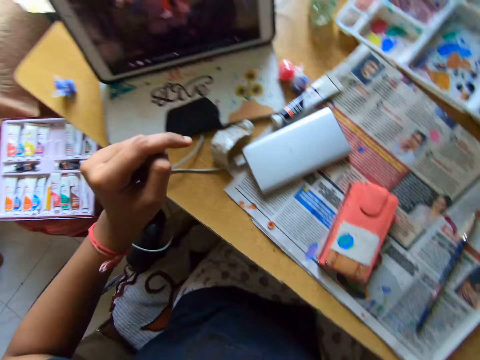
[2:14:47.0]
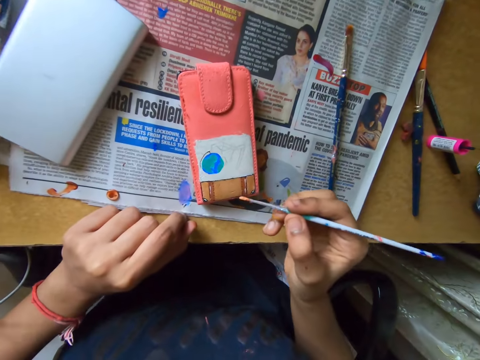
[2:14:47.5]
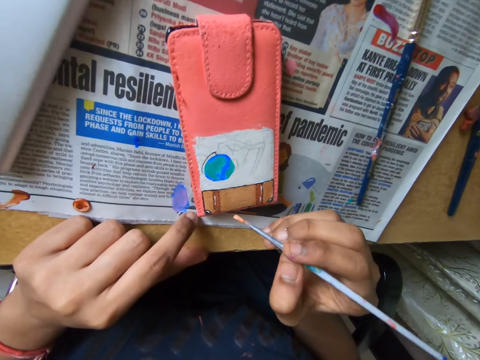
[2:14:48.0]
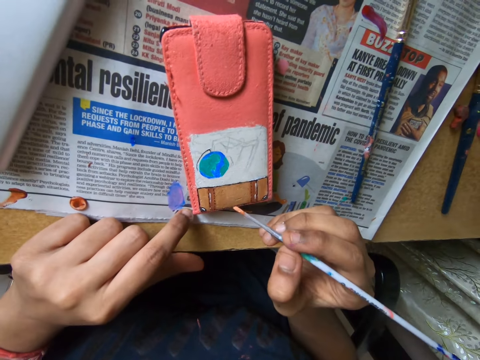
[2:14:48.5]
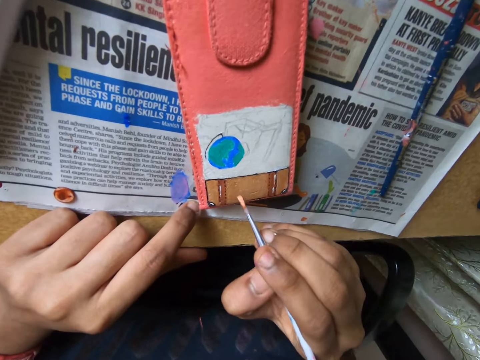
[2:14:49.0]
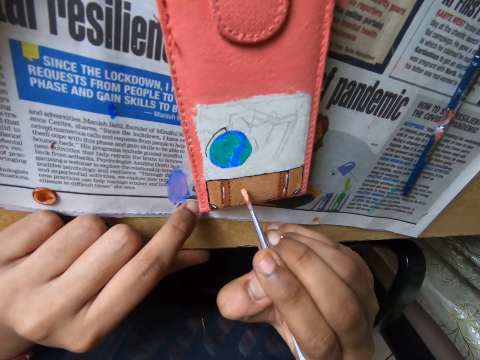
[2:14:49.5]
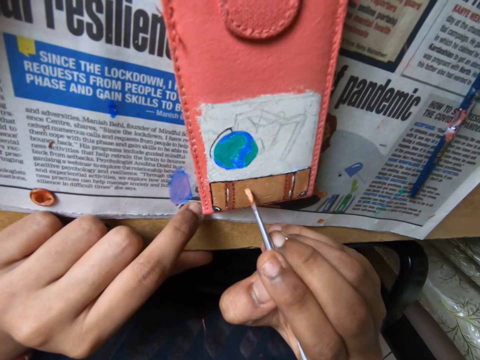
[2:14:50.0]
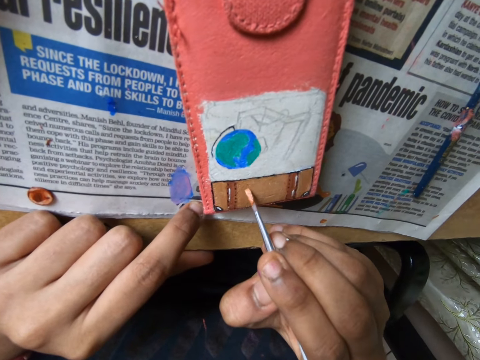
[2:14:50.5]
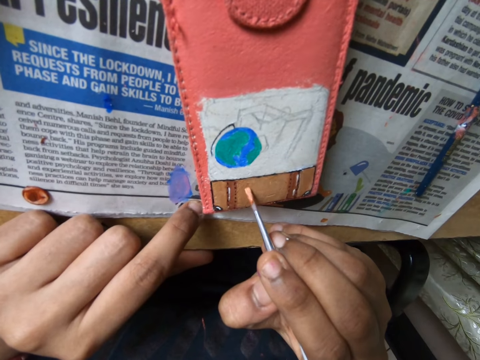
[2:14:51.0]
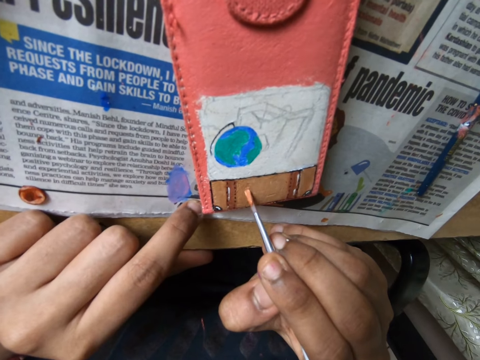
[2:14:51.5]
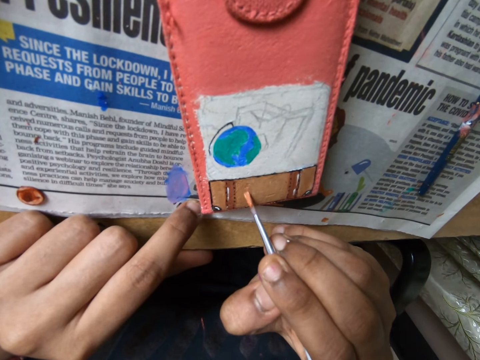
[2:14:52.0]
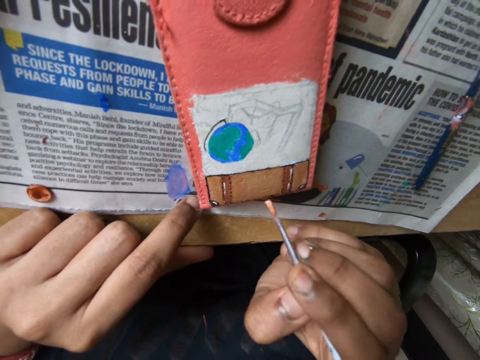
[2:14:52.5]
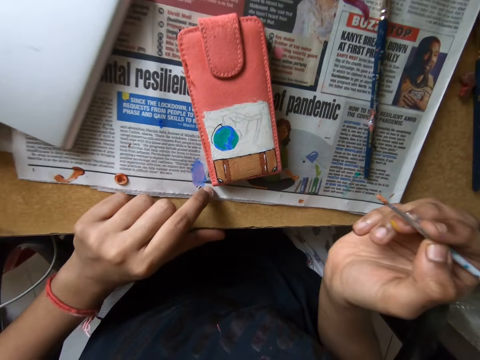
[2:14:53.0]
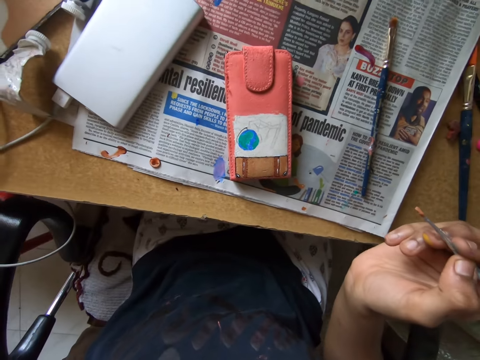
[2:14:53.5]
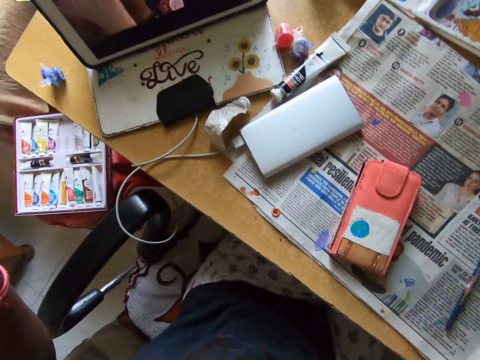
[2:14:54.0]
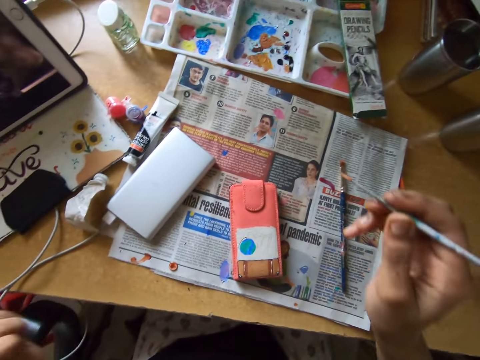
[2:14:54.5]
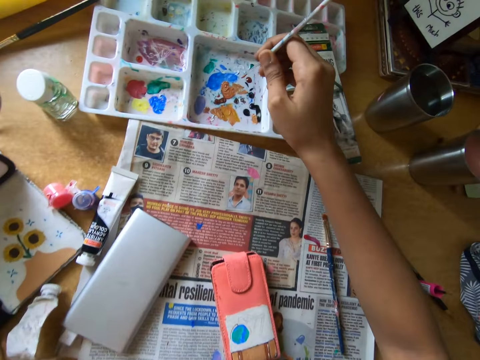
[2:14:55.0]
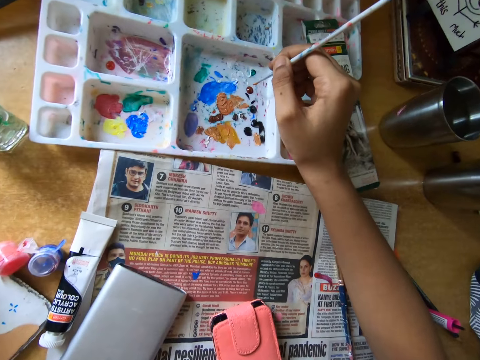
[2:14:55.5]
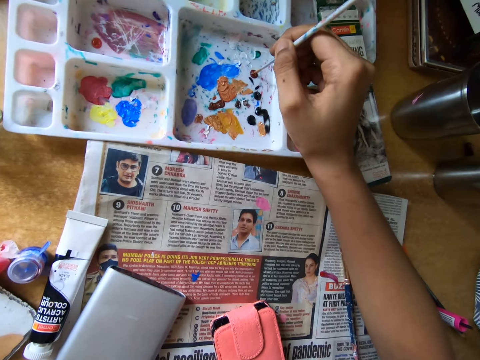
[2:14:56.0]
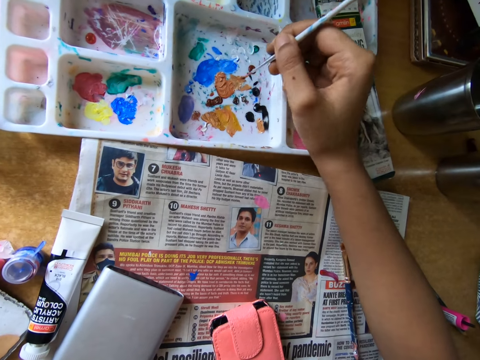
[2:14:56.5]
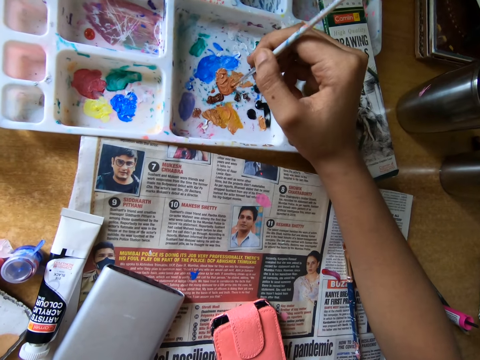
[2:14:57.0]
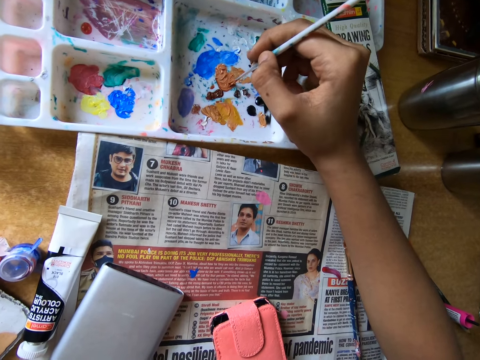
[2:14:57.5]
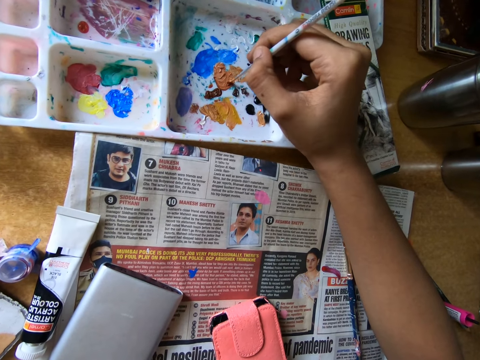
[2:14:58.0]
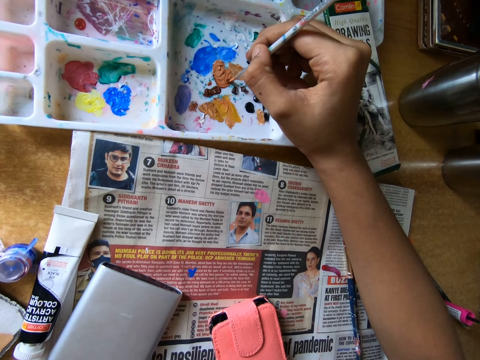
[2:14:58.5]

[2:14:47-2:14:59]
The camera wearer puts his left hand on the table. He paints the pouch on the table with the paintbrush in his right hand. He looks around the table. He puts his left hand on the table. He scoops paint from a paint palette with the paintbrush. He mixes the paint in the paint palette with the brush in his right hand.

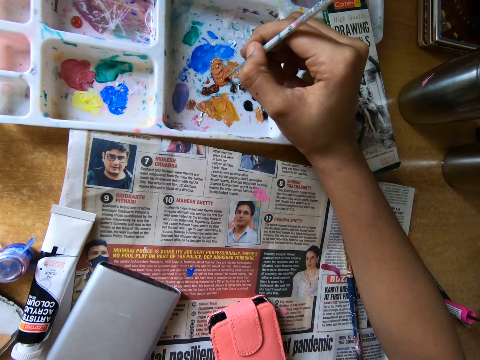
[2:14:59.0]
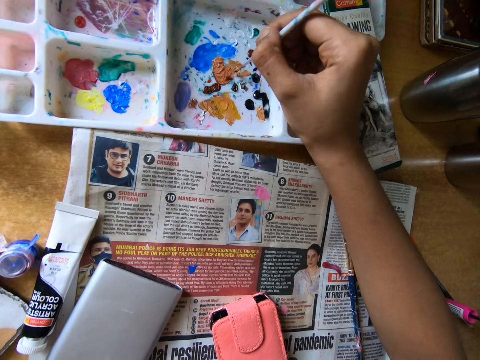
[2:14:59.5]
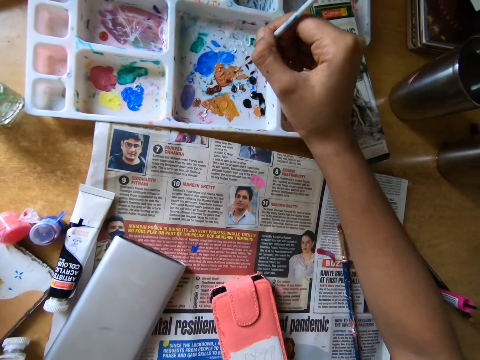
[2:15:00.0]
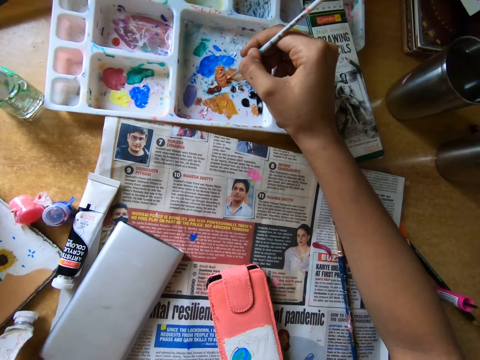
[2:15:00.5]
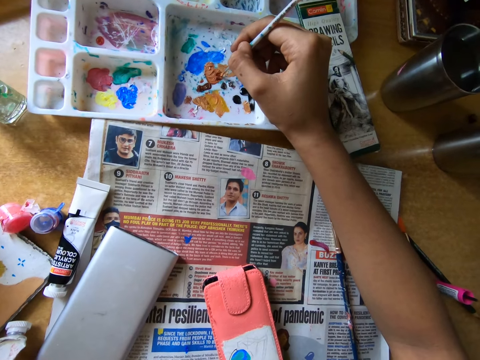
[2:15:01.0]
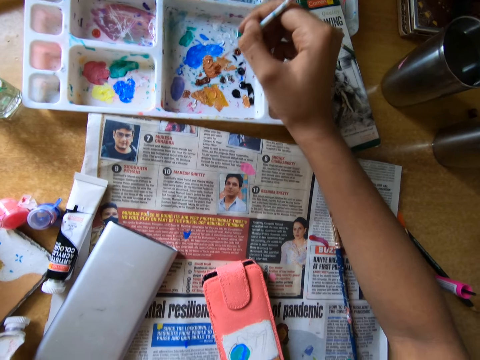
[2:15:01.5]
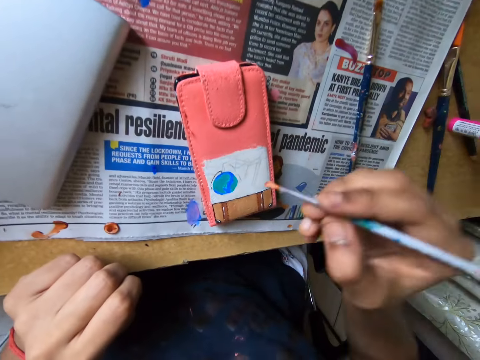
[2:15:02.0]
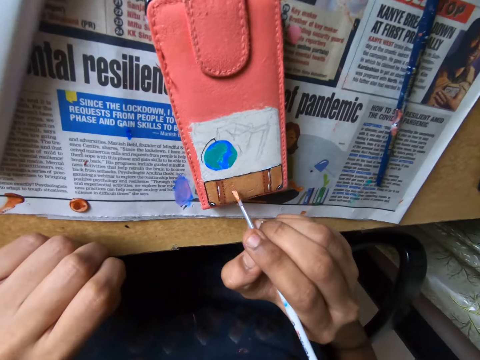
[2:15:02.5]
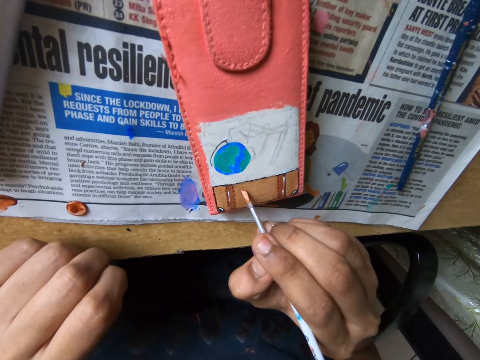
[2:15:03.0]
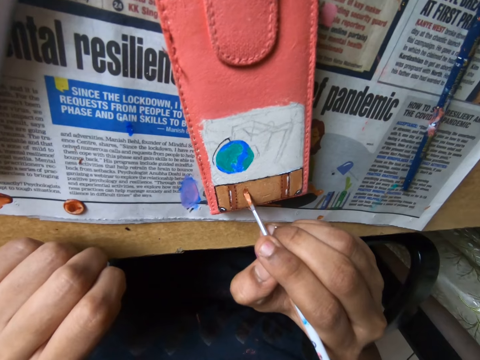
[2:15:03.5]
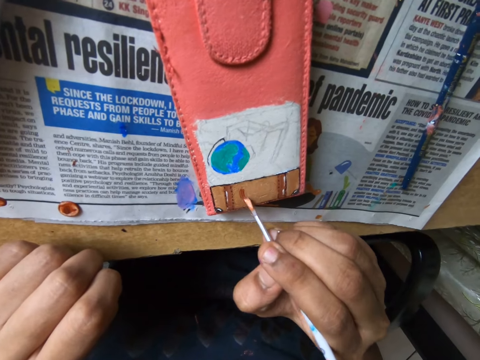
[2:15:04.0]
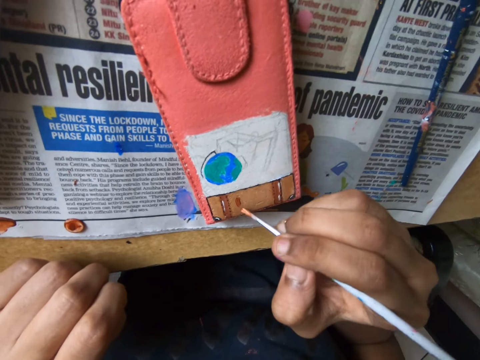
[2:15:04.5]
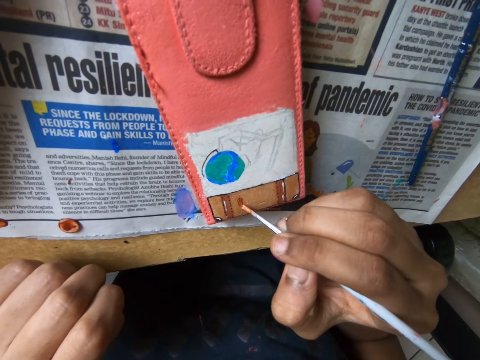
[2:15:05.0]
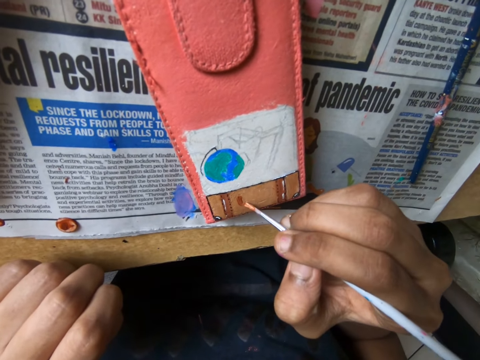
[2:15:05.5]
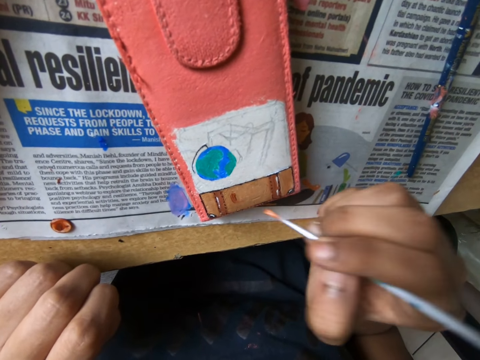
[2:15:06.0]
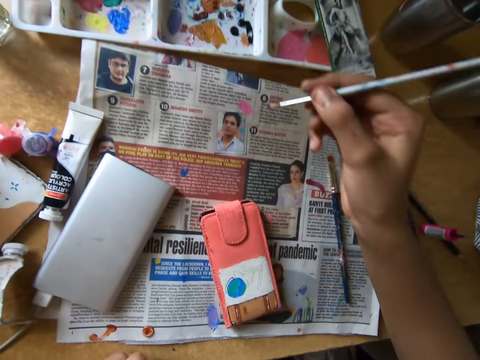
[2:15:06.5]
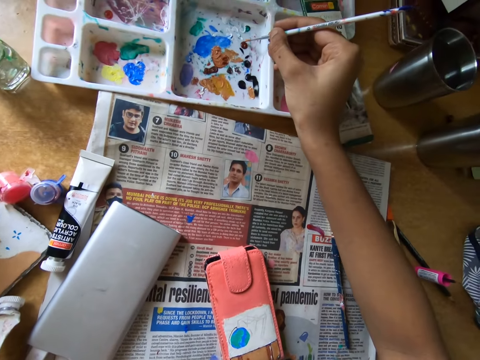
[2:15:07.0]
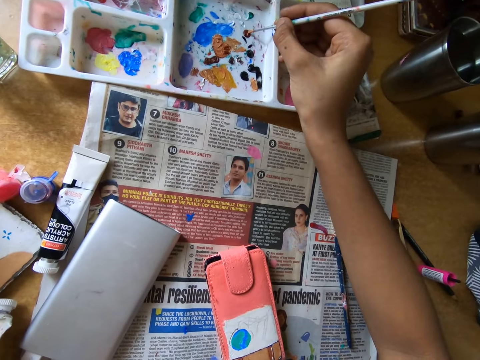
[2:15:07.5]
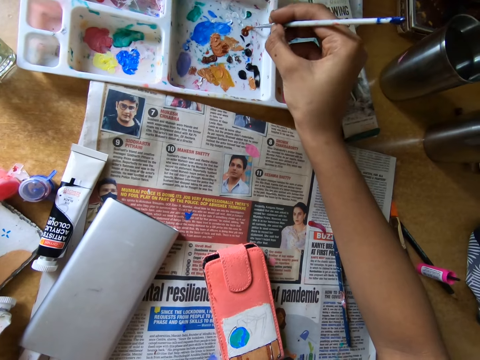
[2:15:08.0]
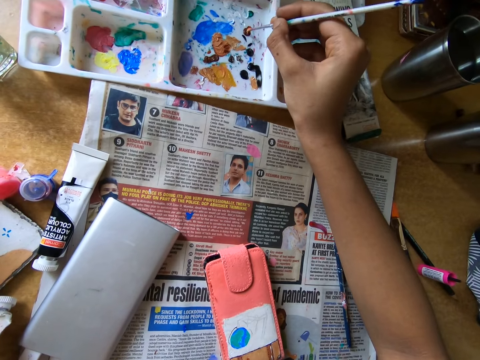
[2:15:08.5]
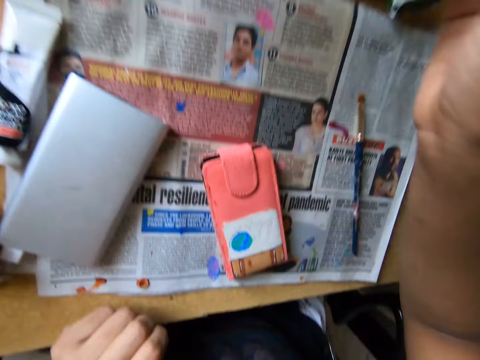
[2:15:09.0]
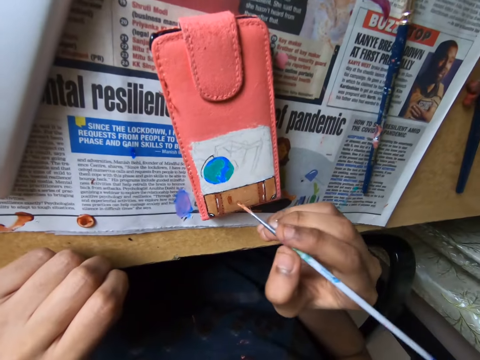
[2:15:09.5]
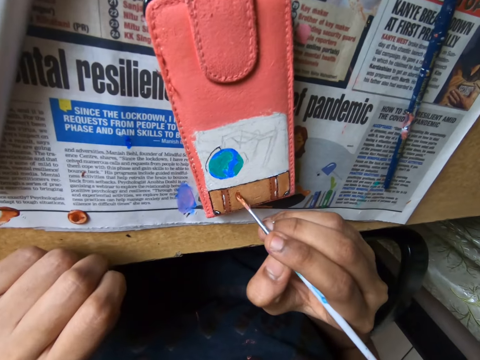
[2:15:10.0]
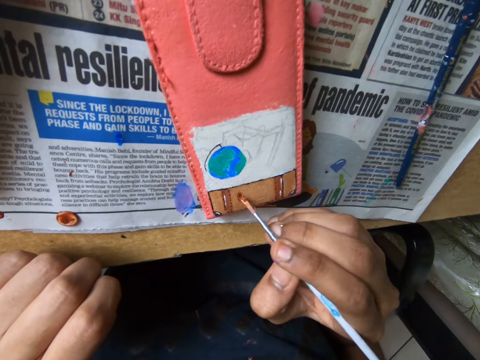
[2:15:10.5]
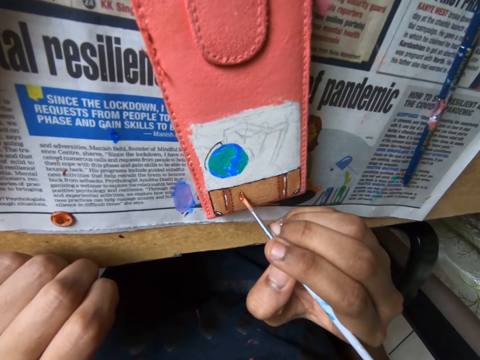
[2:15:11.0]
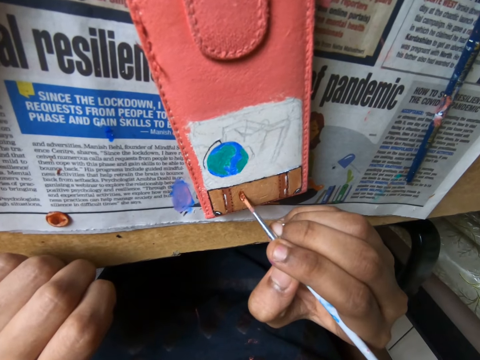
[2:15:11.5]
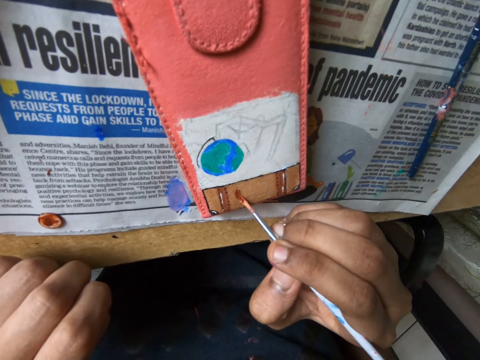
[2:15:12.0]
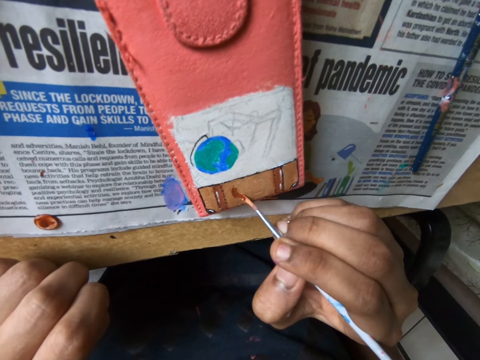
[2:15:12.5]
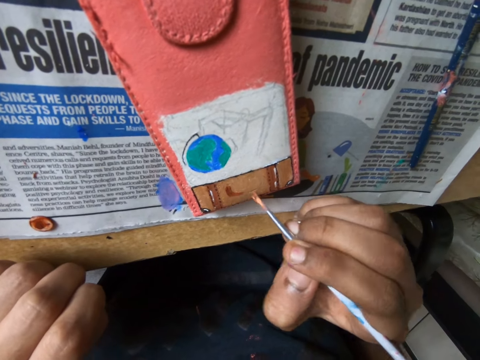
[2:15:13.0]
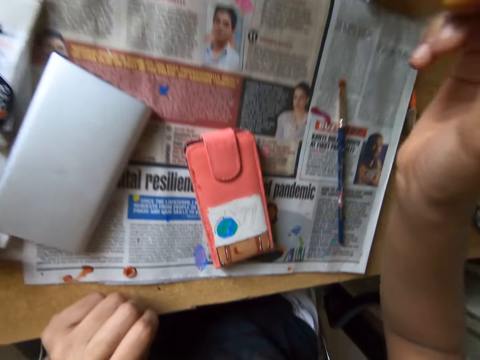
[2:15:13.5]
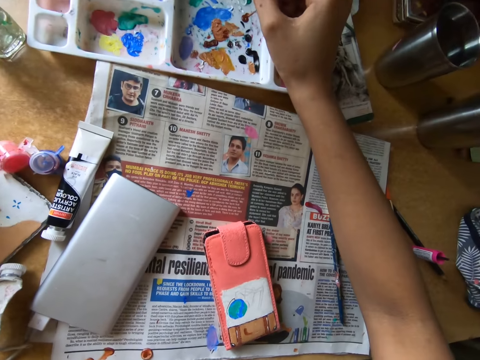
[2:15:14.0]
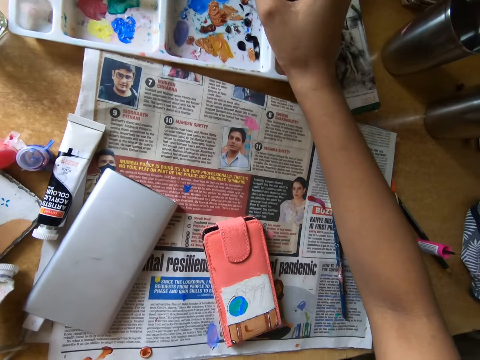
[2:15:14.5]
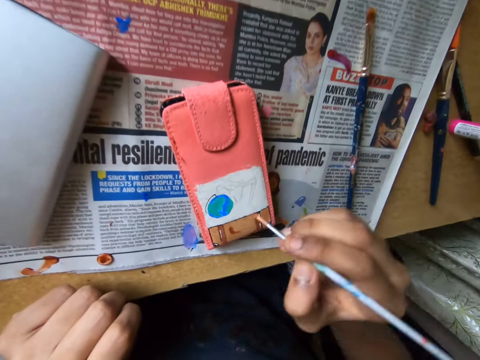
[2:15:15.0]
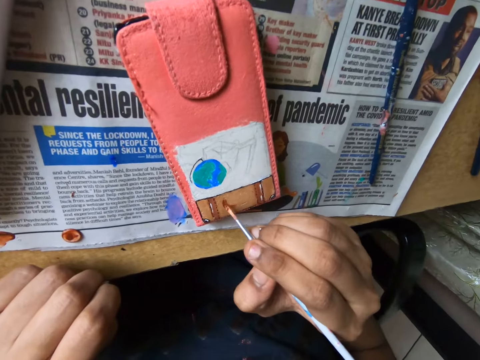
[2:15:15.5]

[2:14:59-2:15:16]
The camera wearer smears paint on a paint palette. He paints a pouch on the table with the paintbrush in his right hand. He takes paint from the paint palette with the paintbrush in his right hand. He paints the pouch on the table with the paintbrush in his right hand. He takes paint from the paint palette with the paintbrush in his right hand. He paints the pouch with the paintbrush.
